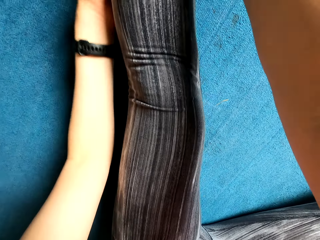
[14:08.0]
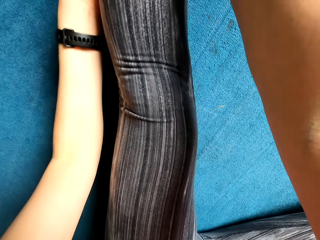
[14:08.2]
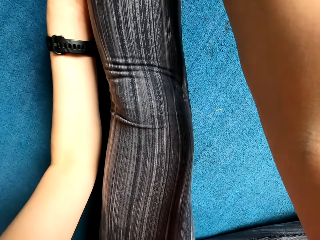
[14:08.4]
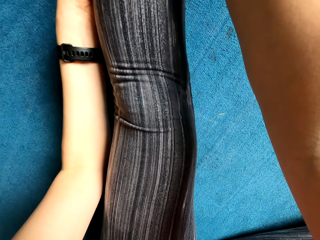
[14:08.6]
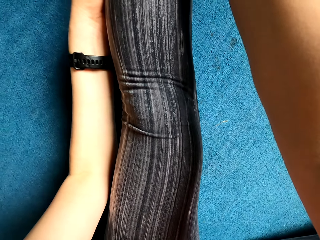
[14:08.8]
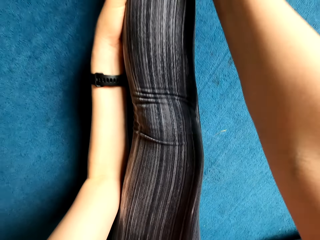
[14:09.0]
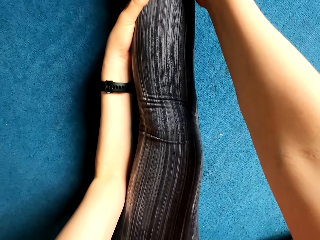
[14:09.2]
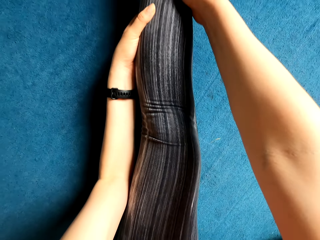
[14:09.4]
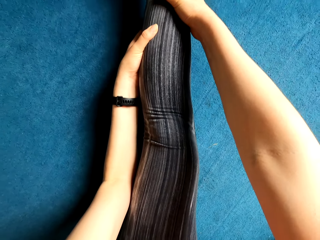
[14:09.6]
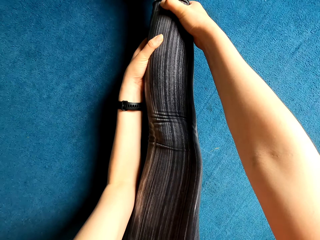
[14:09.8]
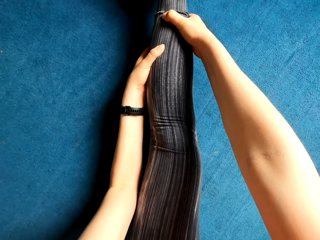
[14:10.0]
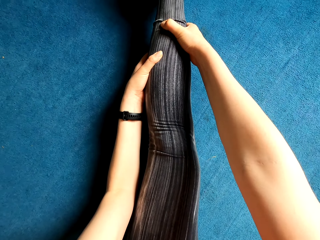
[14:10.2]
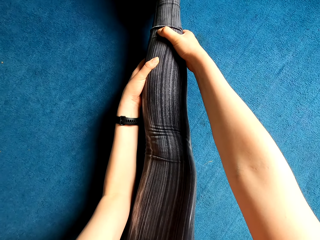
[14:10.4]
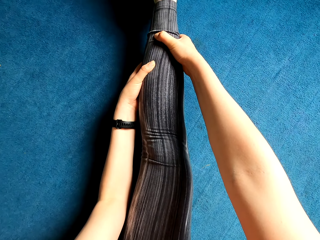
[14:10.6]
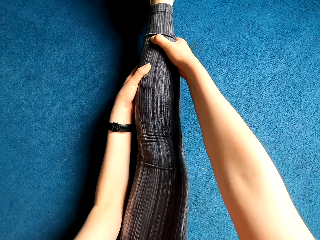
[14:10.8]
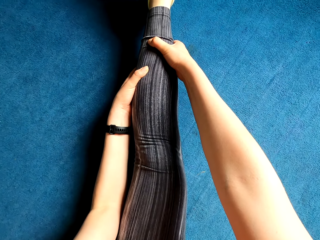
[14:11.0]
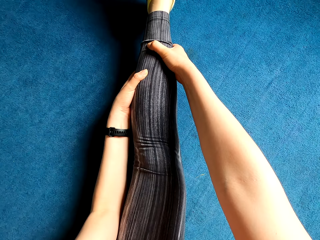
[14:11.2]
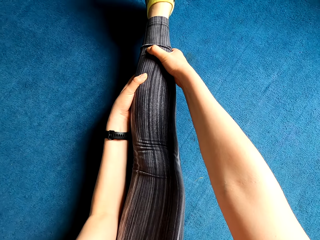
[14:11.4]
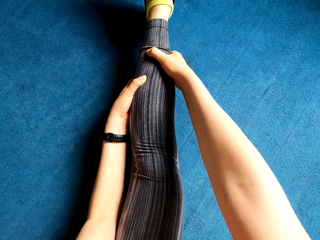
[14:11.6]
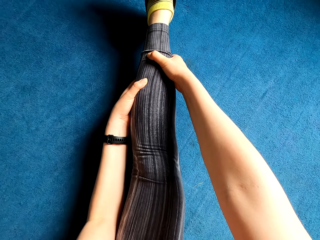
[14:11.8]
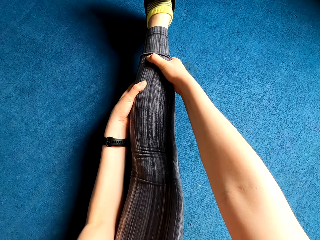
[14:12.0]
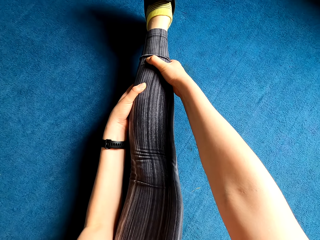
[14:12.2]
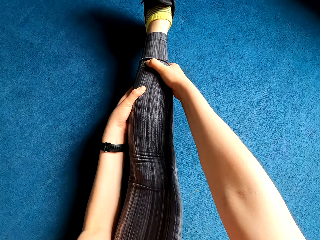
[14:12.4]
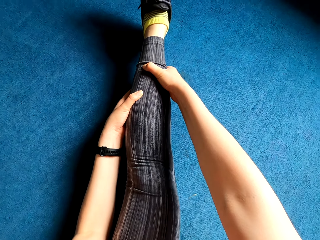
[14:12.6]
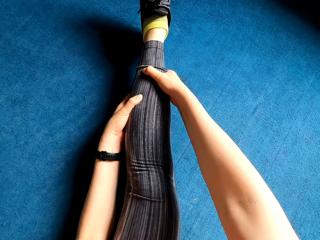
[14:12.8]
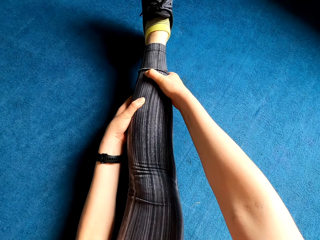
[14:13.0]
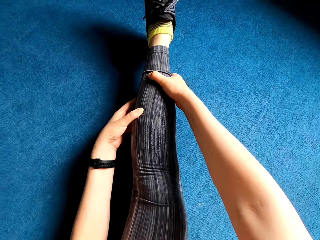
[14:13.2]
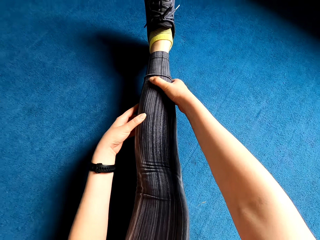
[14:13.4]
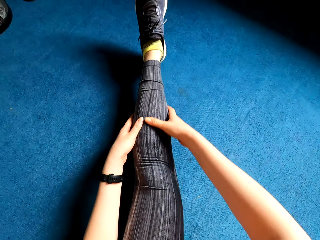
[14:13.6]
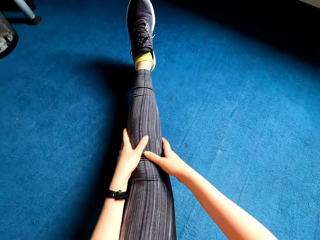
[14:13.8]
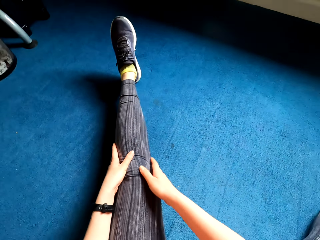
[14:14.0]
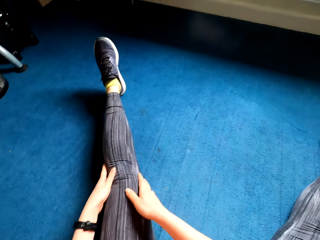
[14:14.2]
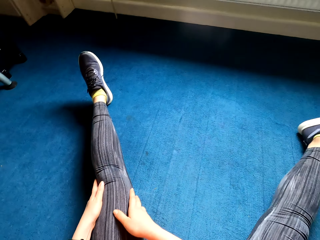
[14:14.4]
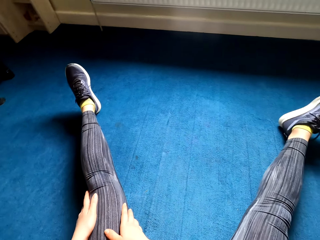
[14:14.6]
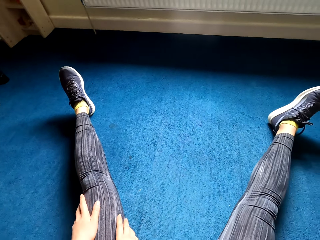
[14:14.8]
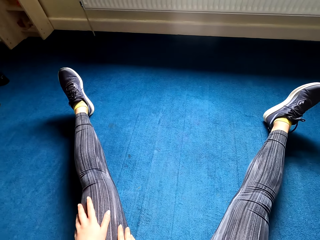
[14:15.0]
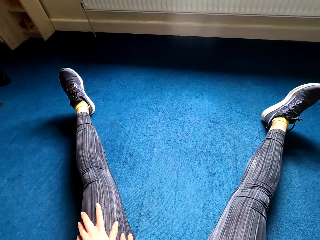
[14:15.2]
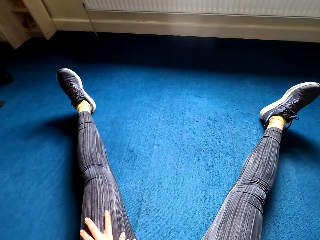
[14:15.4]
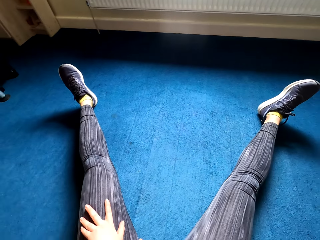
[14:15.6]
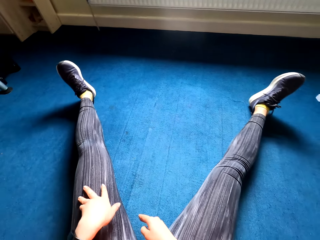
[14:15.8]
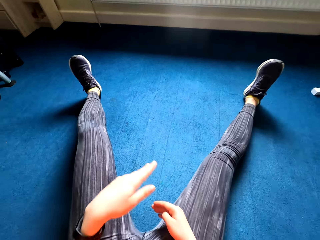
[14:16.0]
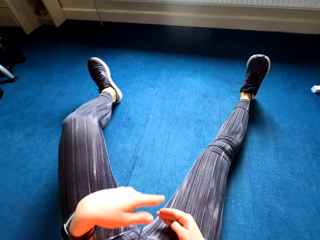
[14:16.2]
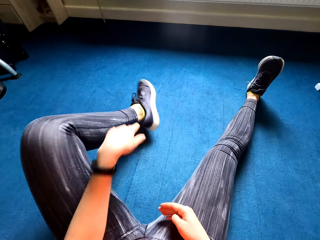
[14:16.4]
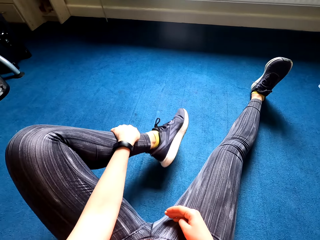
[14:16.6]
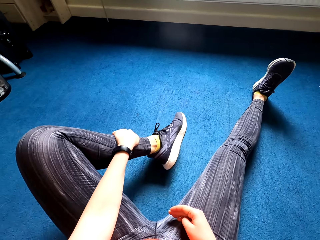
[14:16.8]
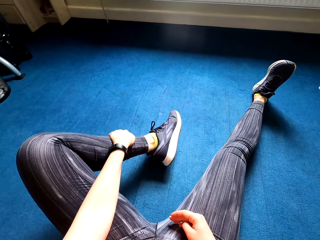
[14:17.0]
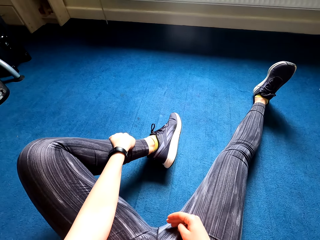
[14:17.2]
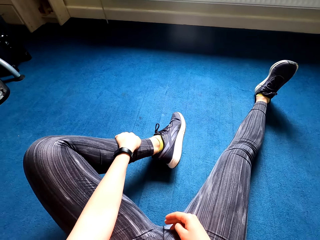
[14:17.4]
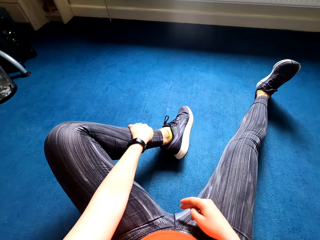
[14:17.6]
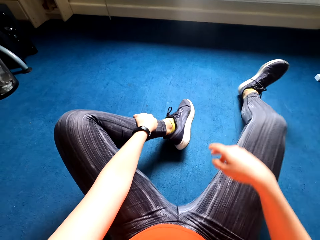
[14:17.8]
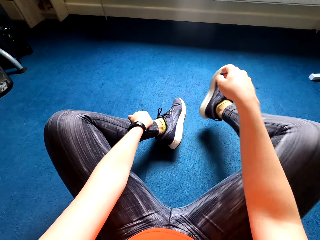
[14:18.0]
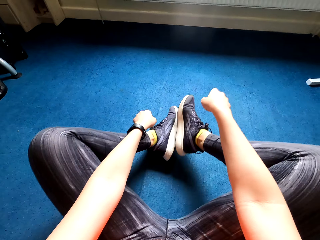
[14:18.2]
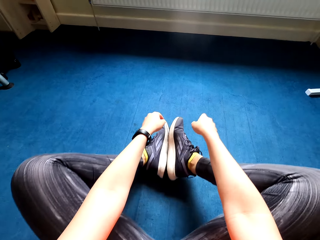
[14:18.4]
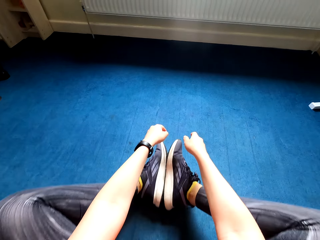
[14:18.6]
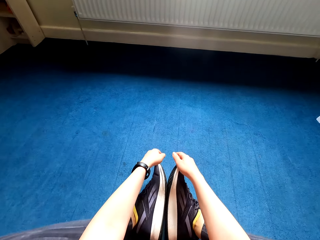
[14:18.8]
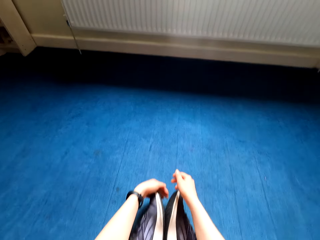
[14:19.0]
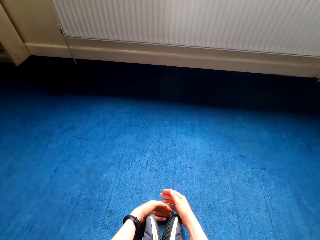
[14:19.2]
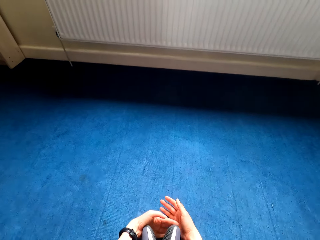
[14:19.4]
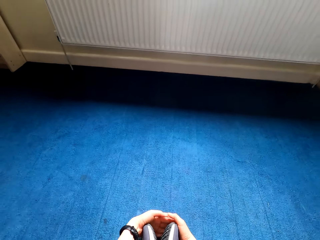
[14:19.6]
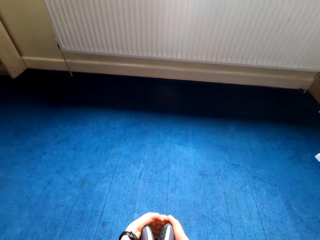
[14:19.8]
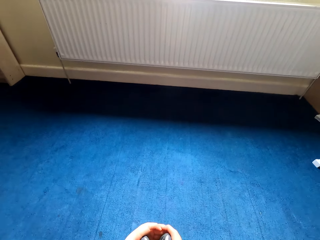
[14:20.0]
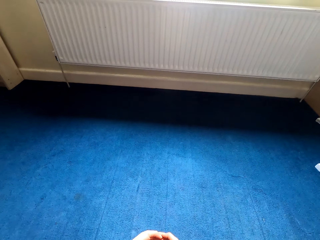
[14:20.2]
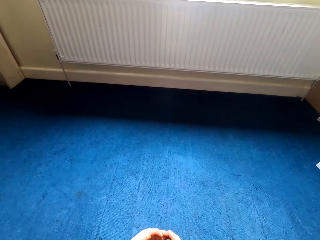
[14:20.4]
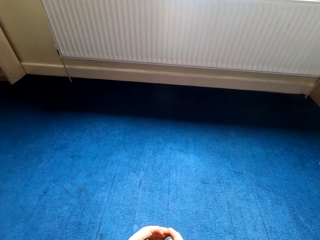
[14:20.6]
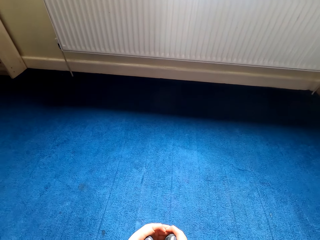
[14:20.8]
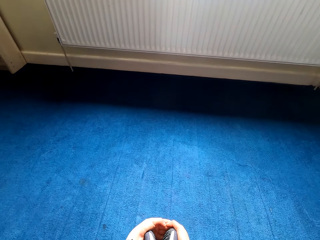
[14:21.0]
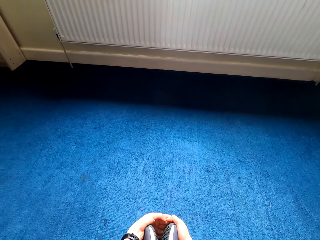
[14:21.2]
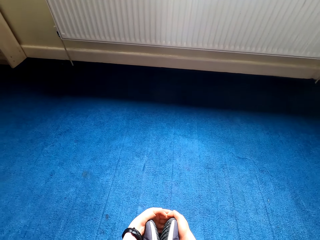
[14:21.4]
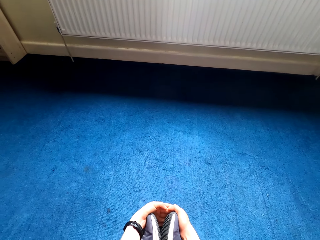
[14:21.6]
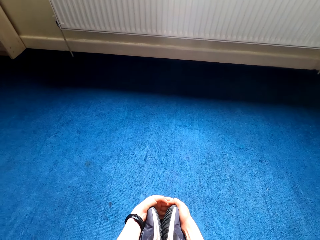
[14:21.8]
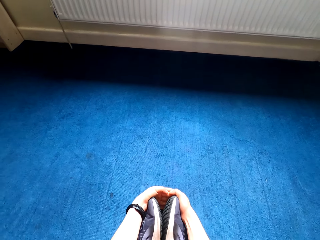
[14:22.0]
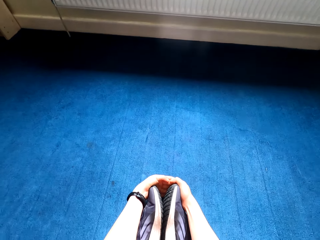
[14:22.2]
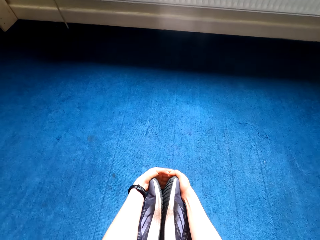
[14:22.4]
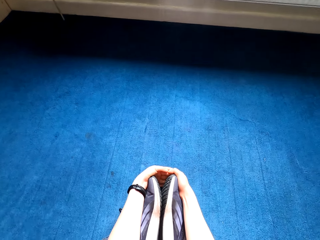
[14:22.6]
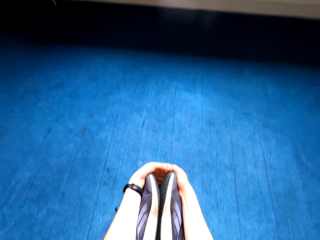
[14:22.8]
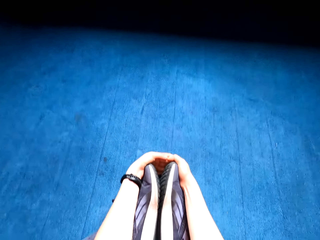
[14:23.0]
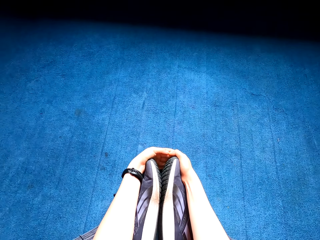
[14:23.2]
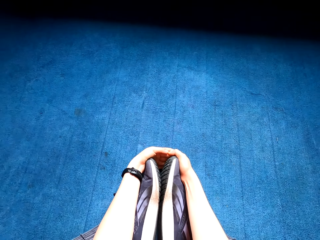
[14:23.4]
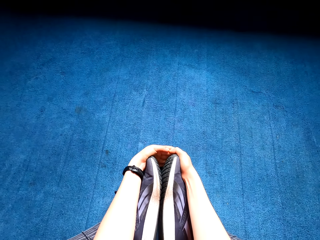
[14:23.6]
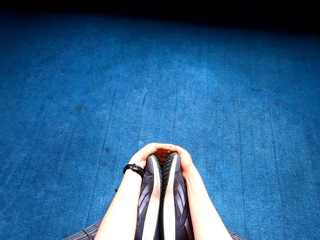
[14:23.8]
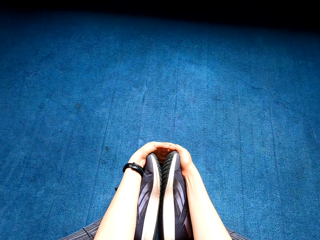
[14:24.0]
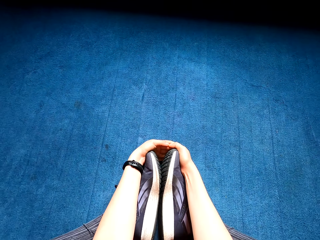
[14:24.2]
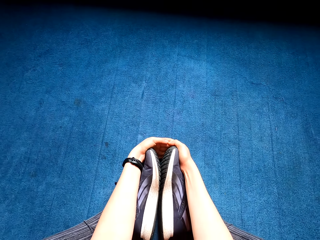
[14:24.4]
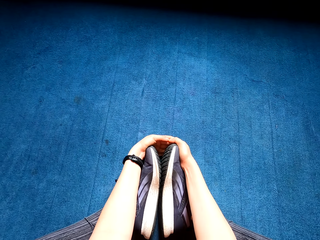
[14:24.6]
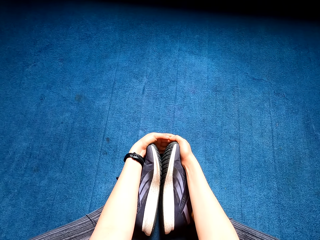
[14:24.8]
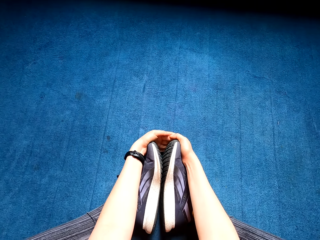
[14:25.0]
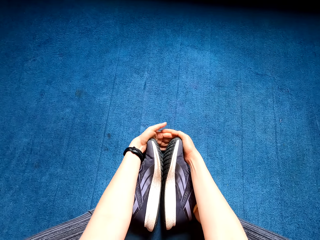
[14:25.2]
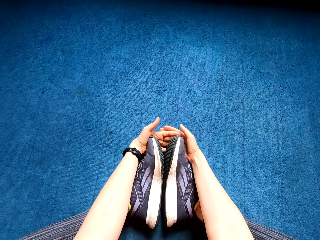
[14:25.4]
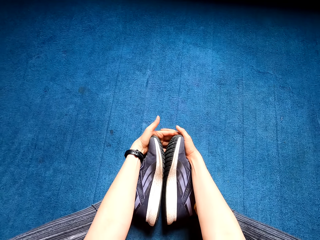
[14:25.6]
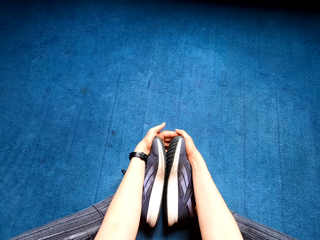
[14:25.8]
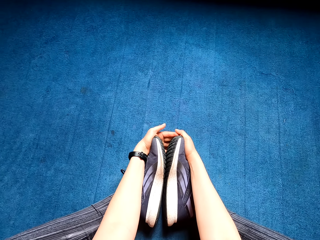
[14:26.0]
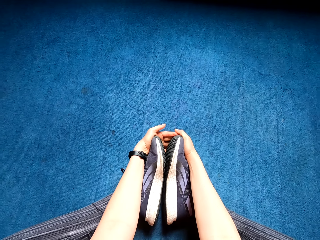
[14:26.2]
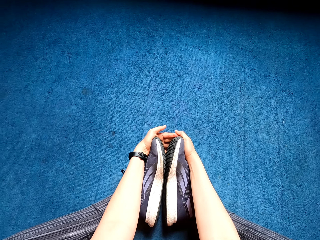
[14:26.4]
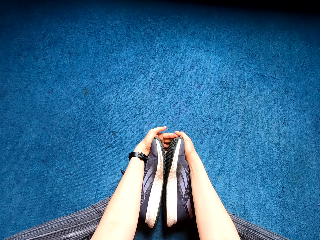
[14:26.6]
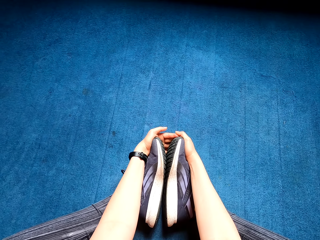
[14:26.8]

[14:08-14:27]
The camera wearer holds her leg. She stretches the leg. She folds the legs. She holds her toes. She holds the legs with her hands.

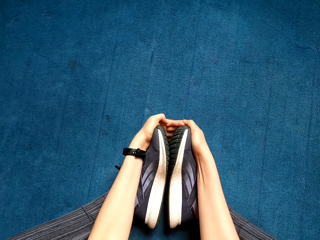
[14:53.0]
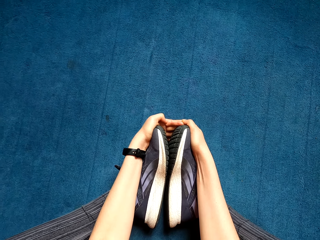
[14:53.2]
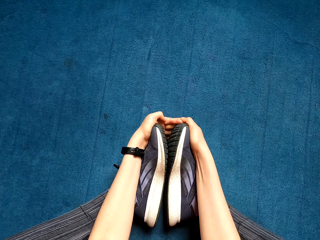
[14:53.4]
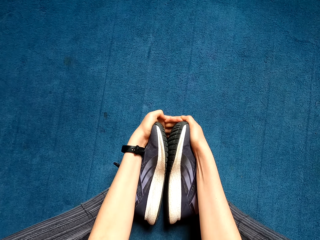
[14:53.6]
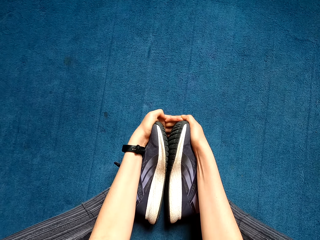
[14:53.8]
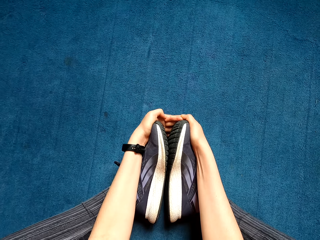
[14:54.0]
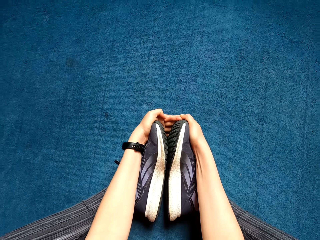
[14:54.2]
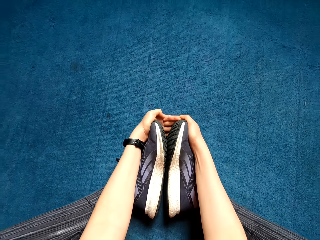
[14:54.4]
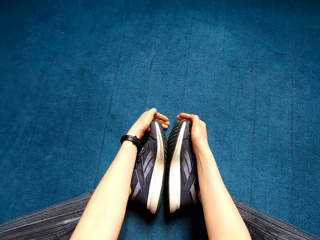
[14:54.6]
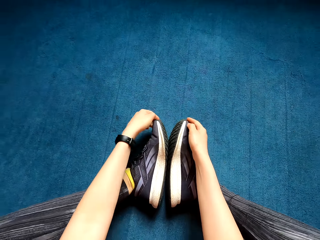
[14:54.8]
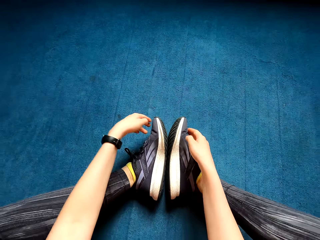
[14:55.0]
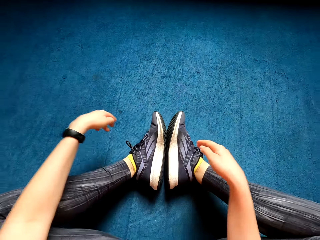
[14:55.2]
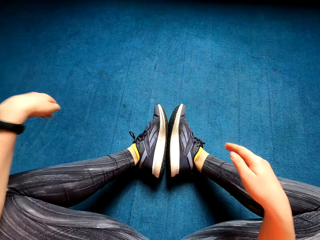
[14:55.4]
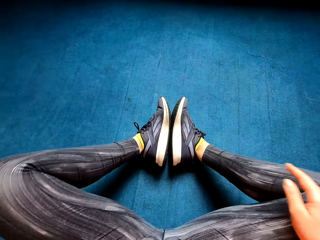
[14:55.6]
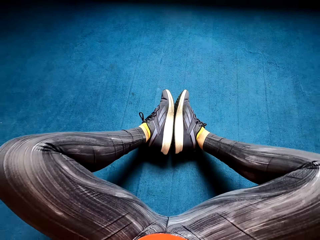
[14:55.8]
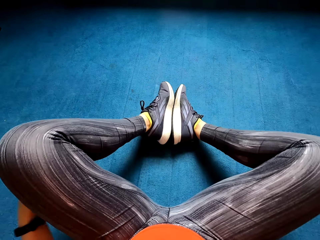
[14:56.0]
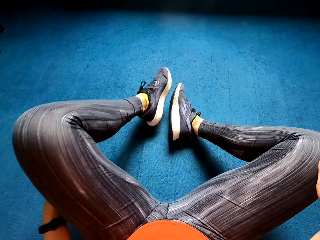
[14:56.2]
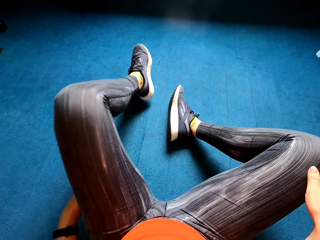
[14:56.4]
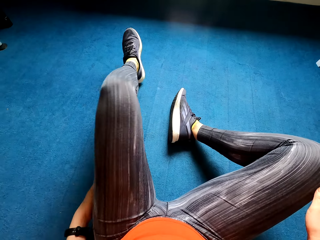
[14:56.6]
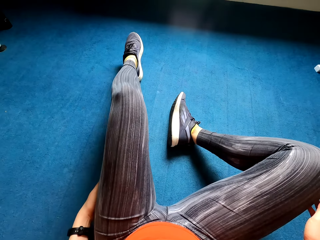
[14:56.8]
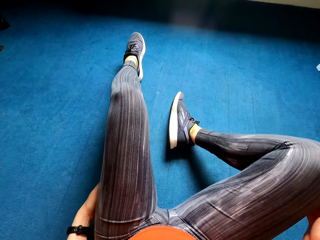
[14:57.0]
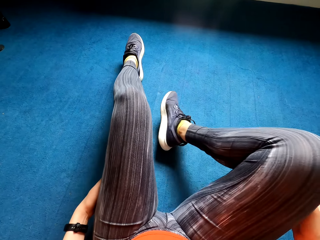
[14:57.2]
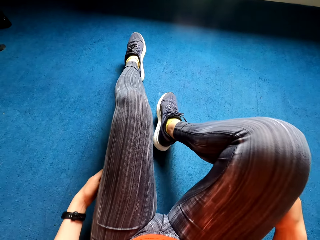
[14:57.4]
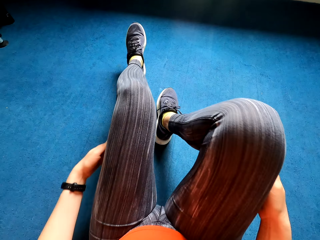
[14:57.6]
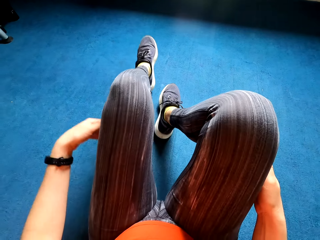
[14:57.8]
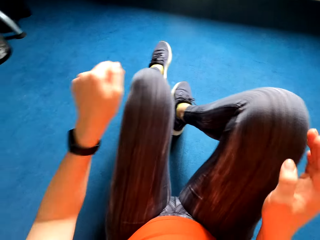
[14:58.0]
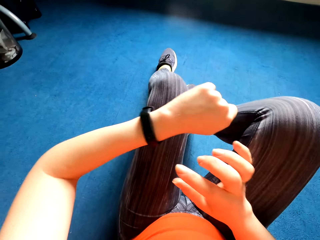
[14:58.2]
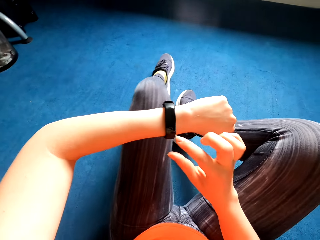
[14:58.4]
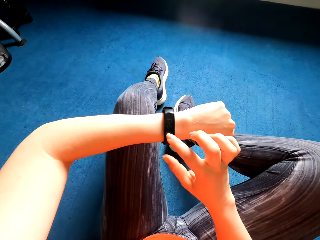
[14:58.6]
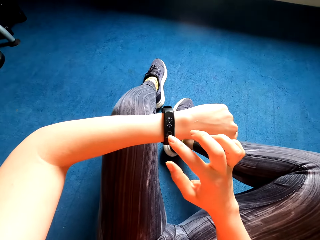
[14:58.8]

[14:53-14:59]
The camera wearer removes her hands from her toes. She straightens the legs.
